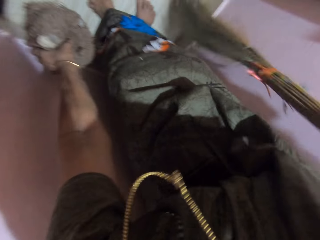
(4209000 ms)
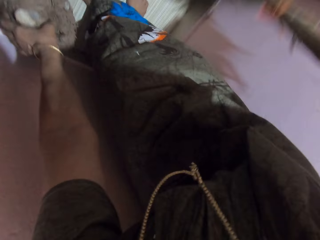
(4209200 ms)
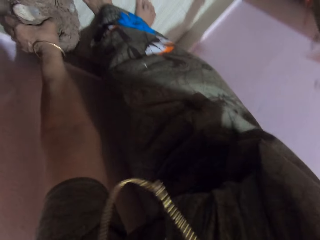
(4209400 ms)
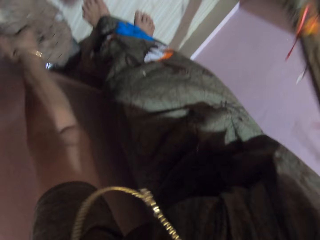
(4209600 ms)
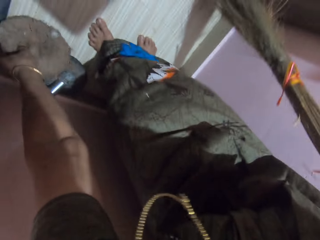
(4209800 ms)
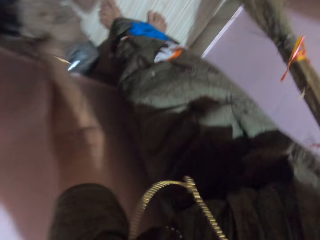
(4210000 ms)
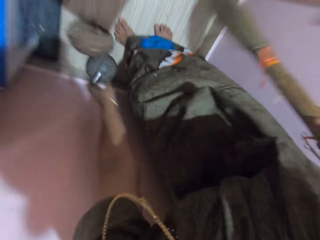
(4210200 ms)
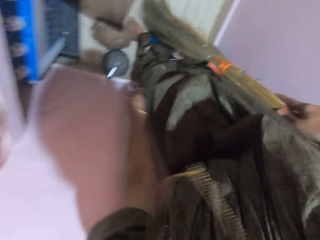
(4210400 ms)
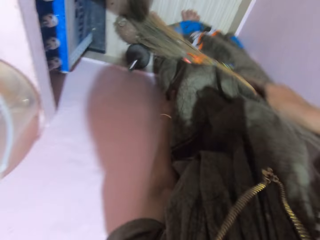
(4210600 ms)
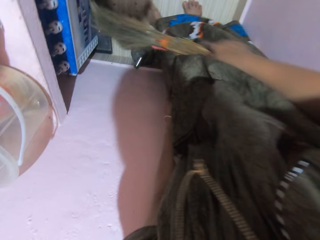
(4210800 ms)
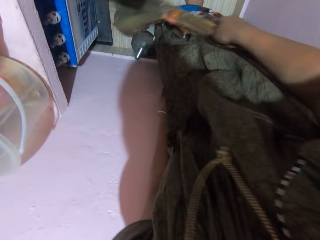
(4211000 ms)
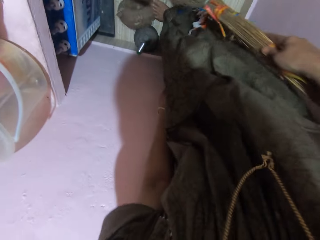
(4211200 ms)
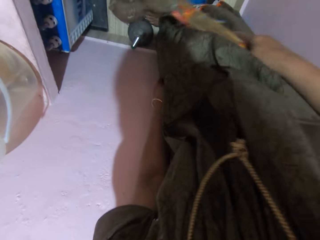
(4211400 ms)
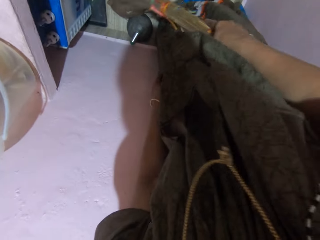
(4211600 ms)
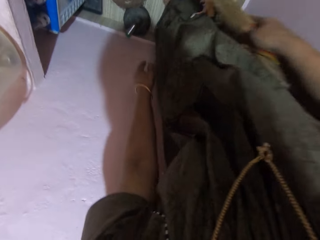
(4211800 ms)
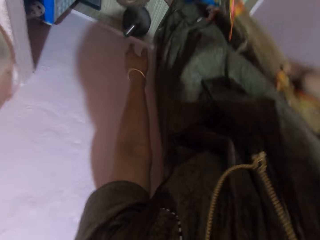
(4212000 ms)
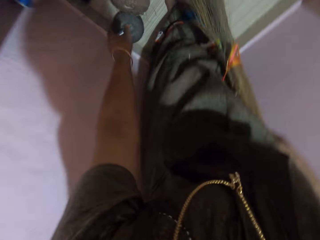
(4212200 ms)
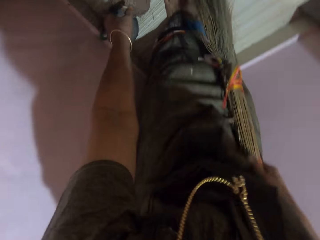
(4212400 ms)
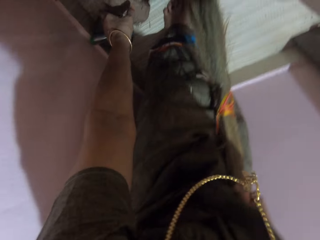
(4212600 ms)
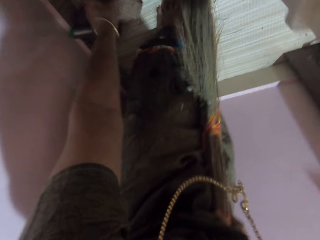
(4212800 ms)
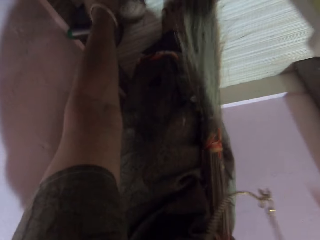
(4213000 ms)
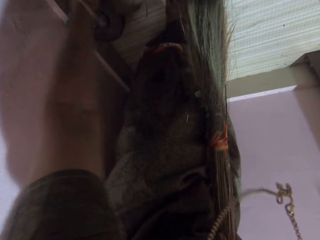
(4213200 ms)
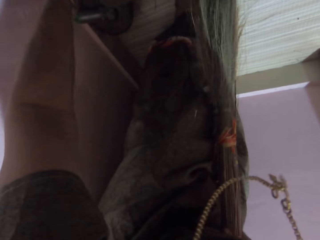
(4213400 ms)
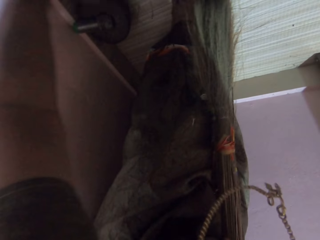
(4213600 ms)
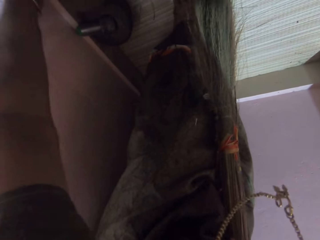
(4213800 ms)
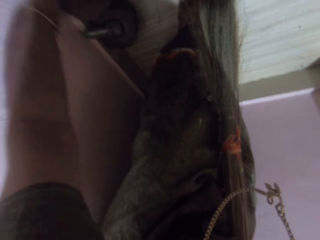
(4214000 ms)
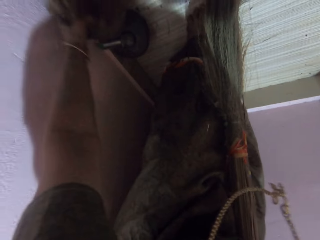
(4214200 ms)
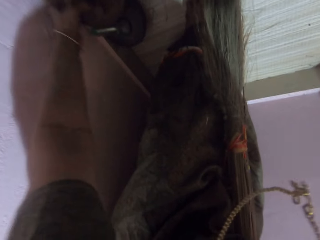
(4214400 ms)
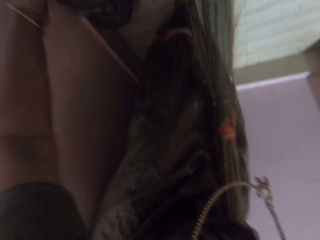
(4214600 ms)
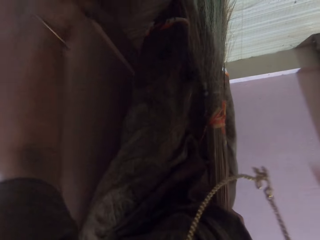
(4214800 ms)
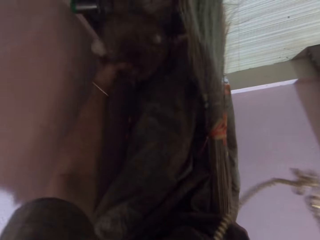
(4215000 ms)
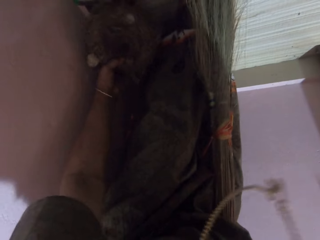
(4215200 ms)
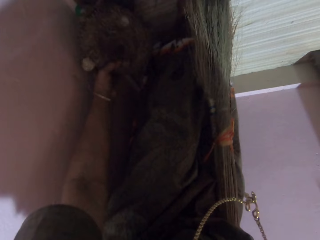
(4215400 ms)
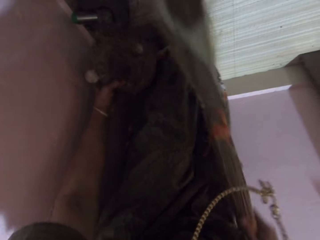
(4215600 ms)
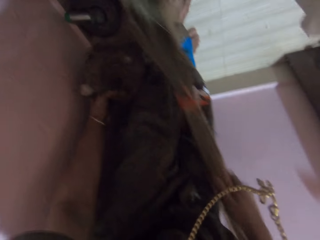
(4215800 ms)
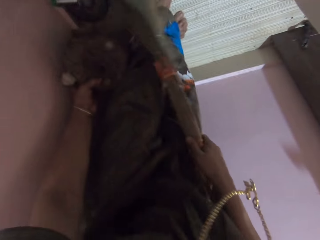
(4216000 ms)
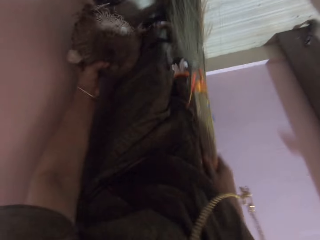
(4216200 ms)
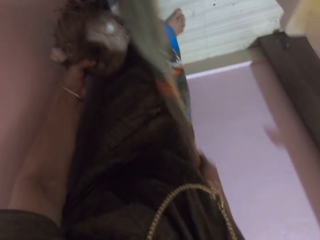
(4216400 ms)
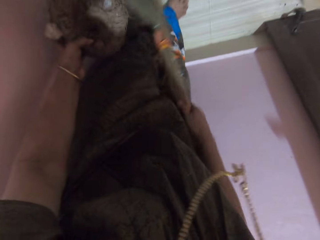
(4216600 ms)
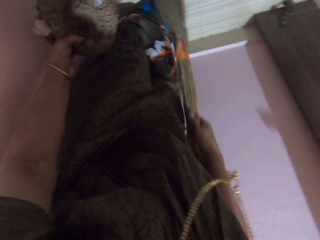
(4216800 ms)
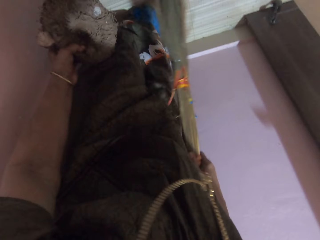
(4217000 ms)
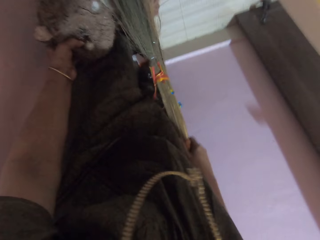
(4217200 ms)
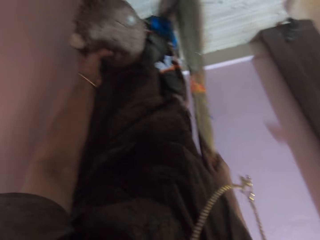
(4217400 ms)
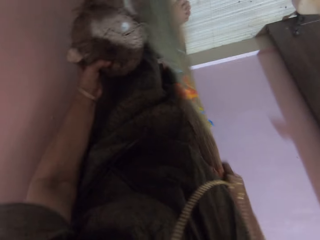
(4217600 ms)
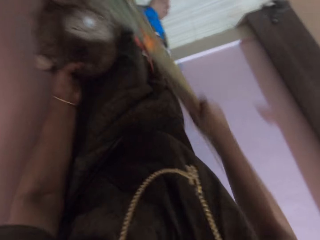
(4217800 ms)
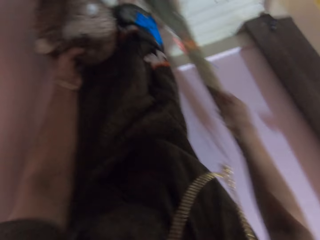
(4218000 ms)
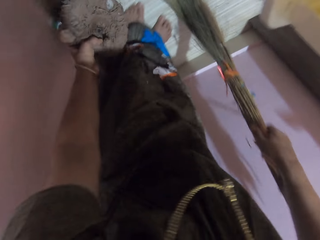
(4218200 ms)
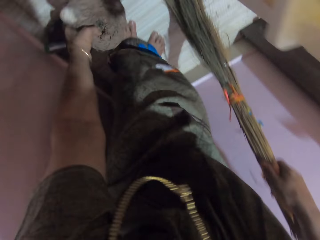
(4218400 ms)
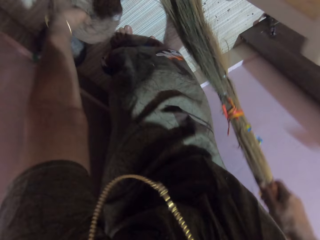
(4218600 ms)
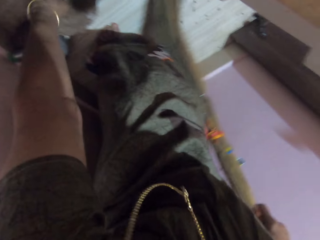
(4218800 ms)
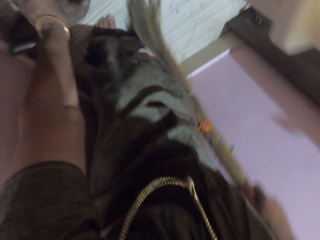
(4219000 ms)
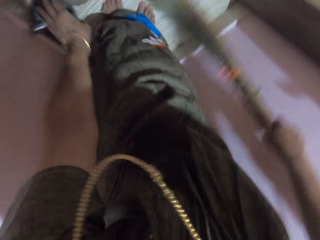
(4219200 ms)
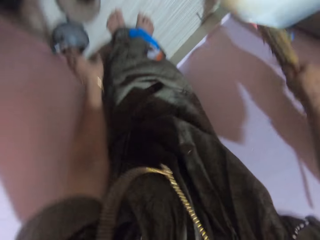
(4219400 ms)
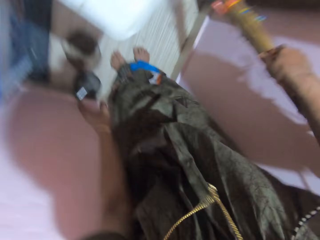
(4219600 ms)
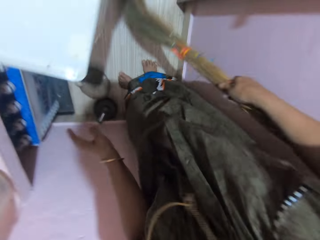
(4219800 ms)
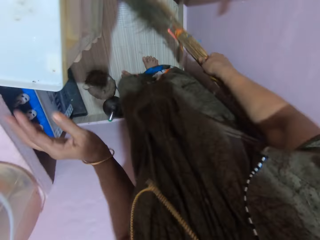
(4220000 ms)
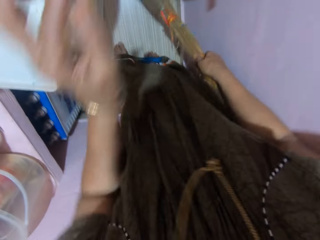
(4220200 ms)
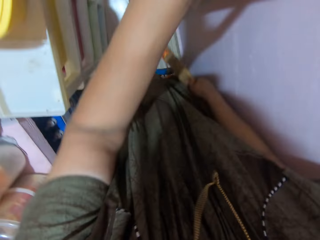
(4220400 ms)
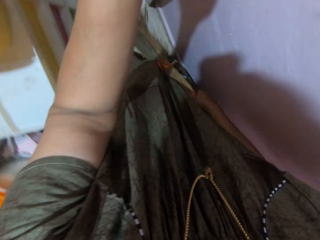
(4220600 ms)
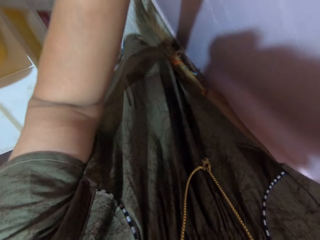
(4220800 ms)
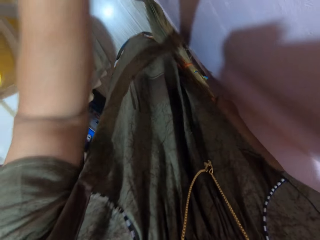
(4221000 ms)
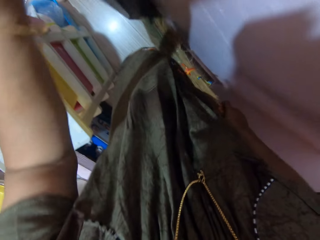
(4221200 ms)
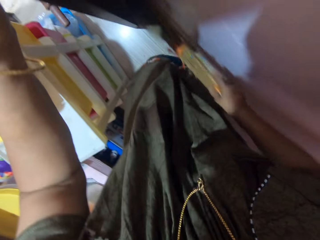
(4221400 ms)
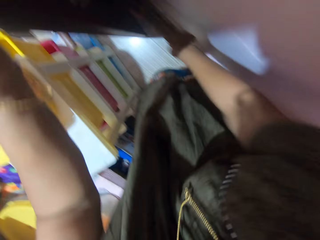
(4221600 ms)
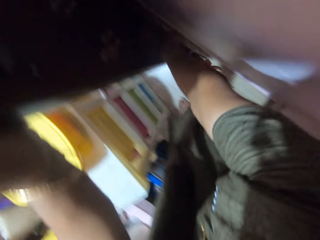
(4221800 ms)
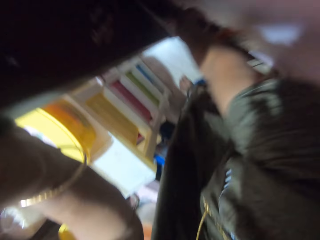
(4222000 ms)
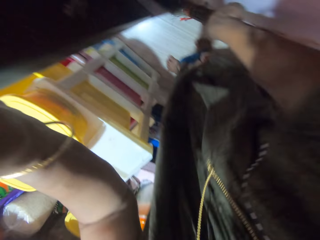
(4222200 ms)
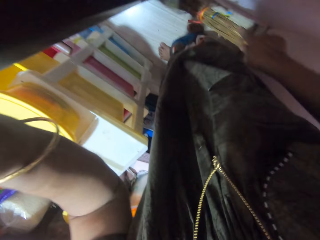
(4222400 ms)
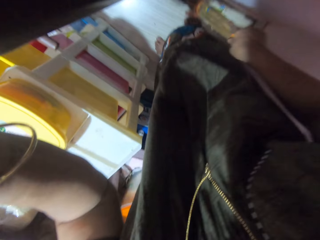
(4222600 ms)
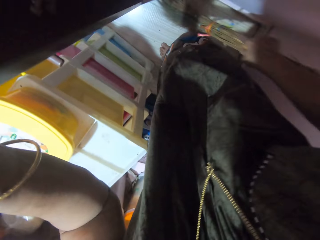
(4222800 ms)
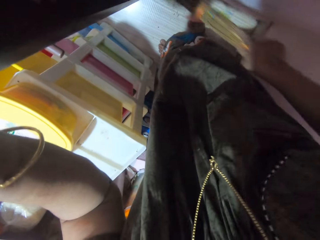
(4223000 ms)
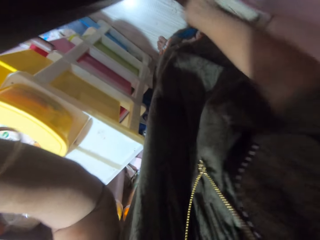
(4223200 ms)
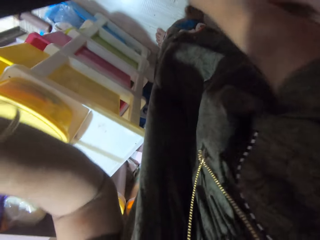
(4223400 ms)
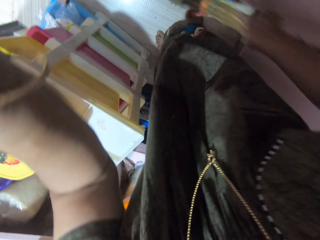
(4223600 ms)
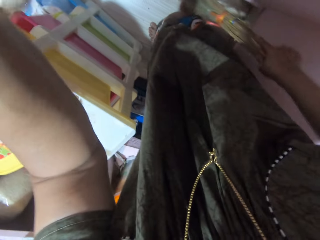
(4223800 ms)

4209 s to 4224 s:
The camera wearer replaces the tuber of cassava with her left hand. She sweeps the floor. She picks the tuber of cassava with her left hand from the floor. She sweeps the area the tuber of cassava previously occupied with the broom. She replaces the tuber of cassava with her left hand. She sweeps the store with the broom. She moves the store's door with her left hand. She sweeps behind the door with the broom.

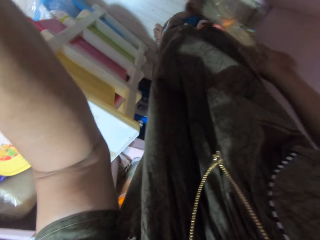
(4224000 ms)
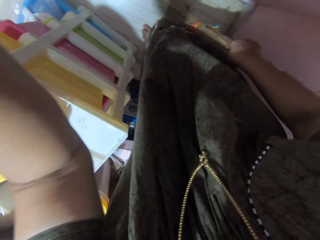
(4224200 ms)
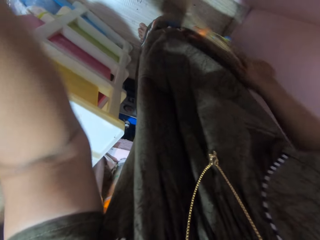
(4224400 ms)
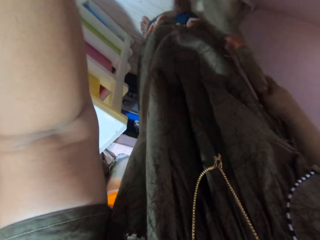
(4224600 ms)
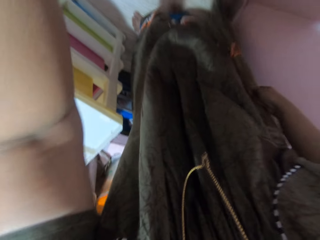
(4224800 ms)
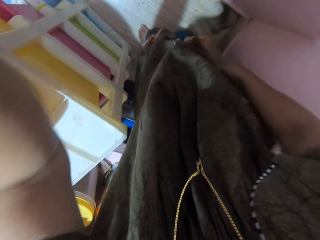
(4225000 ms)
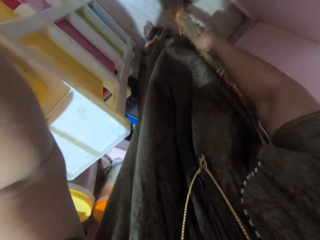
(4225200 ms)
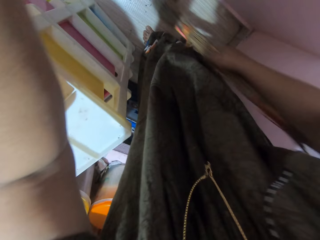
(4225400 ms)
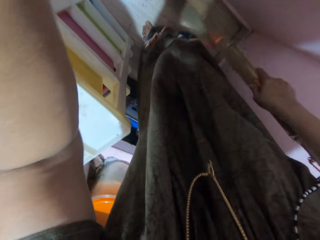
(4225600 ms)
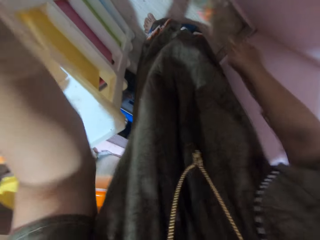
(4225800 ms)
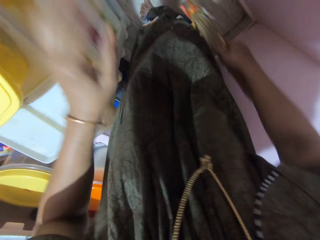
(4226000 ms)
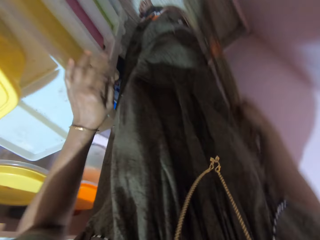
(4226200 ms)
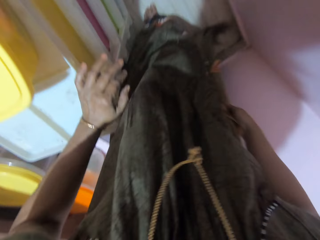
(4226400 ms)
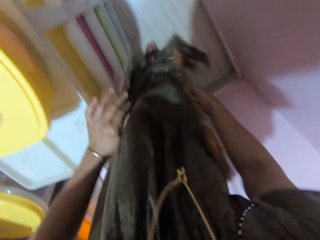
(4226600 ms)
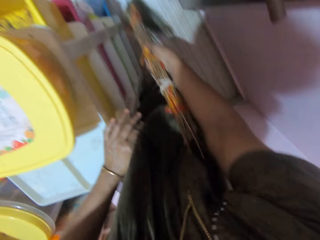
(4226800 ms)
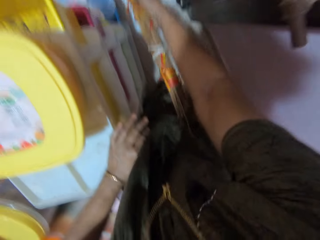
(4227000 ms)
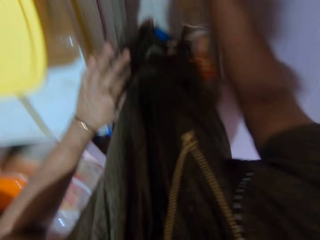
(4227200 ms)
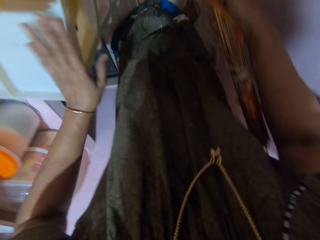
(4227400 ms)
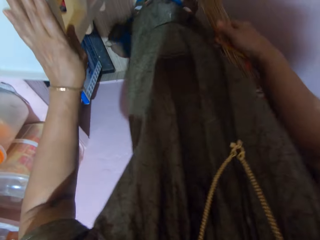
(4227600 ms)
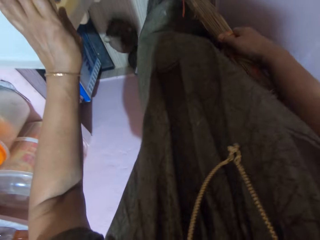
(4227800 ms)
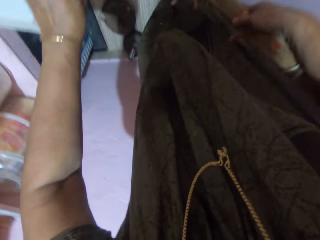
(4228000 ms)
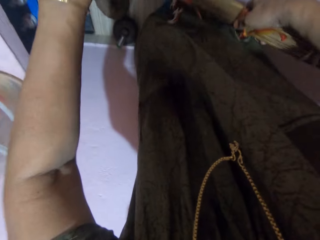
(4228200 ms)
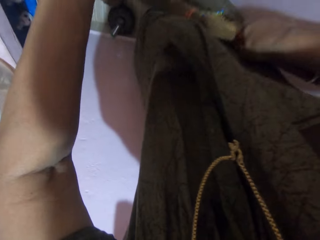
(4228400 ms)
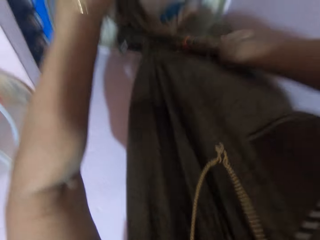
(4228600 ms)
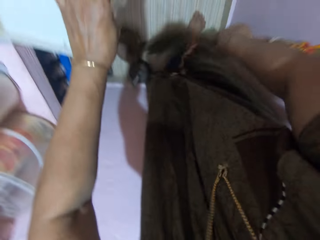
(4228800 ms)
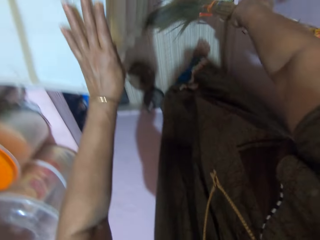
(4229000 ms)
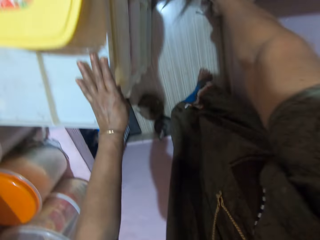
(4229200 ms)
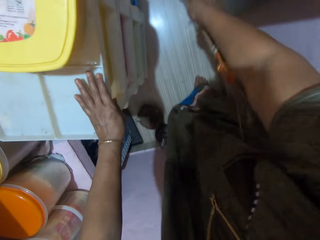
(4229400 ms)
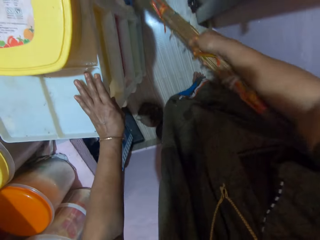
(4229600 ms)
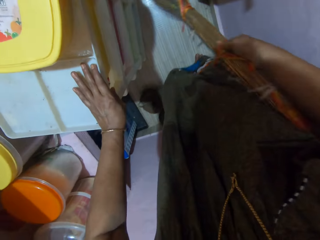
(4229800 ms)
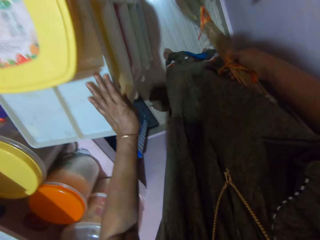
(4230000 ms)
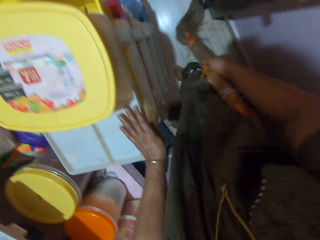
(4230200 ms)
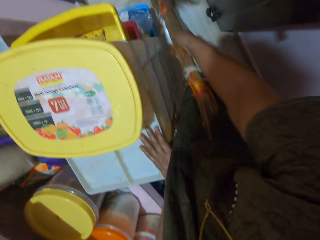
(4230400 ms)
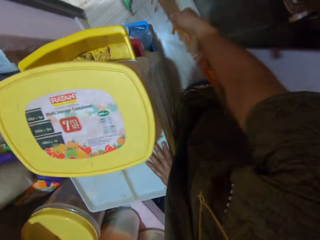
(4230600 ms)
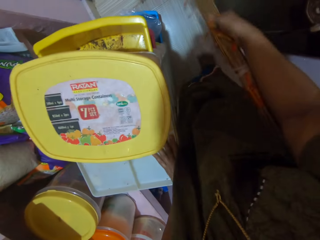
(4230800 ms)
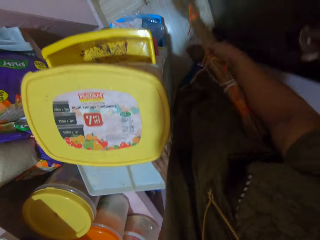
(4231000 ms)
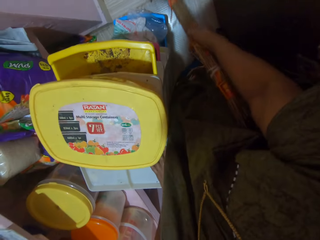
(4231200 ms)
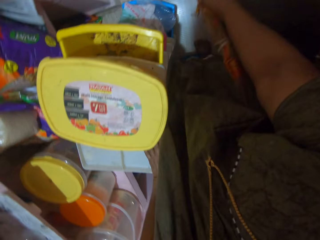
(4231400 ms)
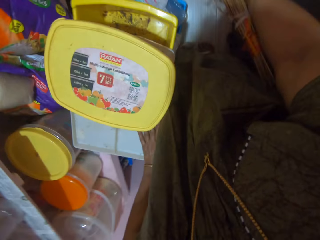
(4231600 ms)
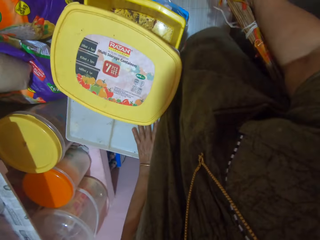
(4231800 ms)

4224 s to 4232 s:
The camera wearer returns the door with her left hand. She sweeps the store with the broom.
